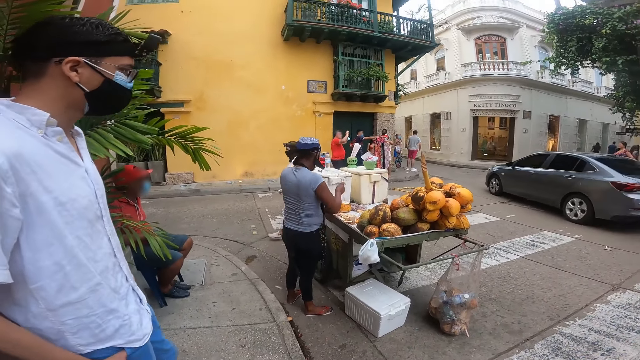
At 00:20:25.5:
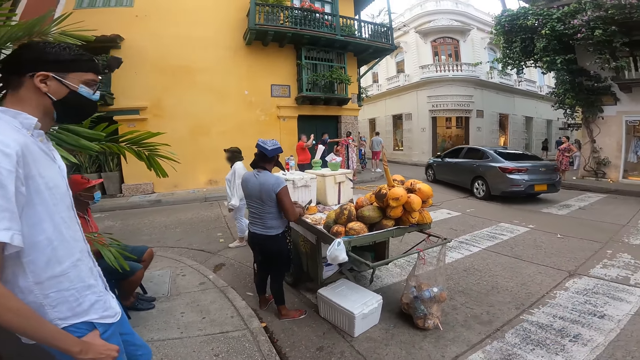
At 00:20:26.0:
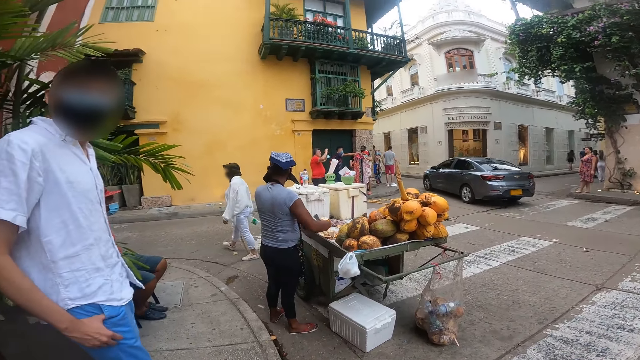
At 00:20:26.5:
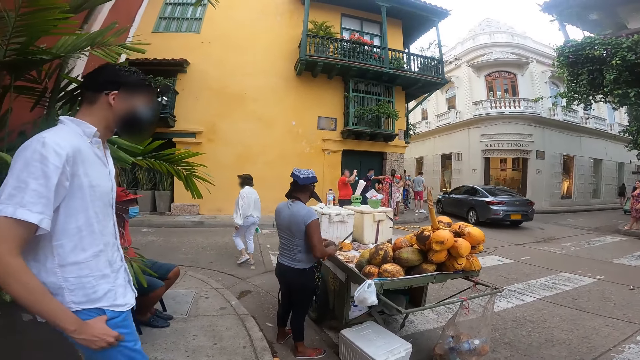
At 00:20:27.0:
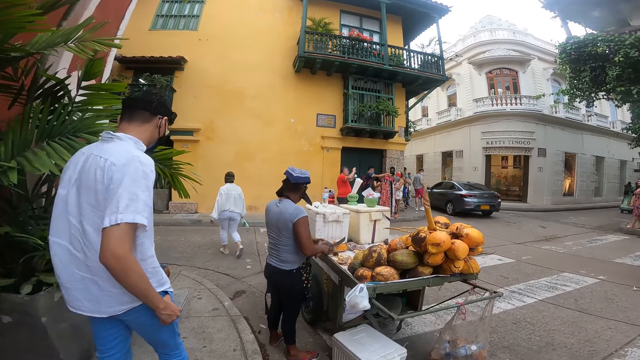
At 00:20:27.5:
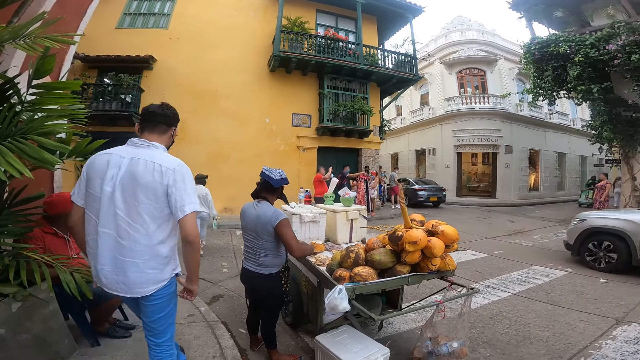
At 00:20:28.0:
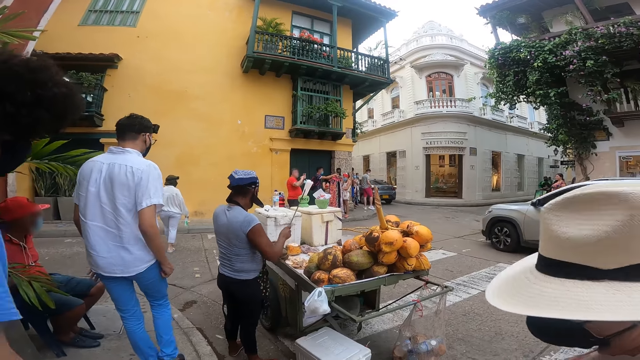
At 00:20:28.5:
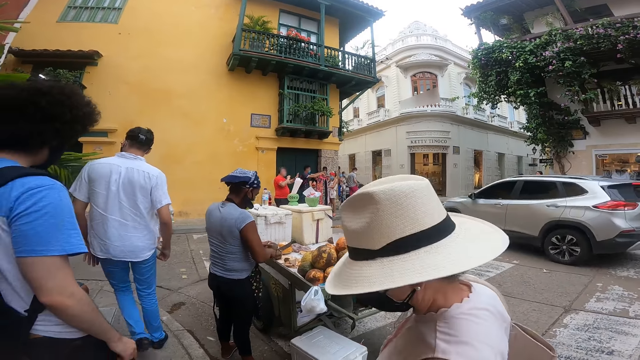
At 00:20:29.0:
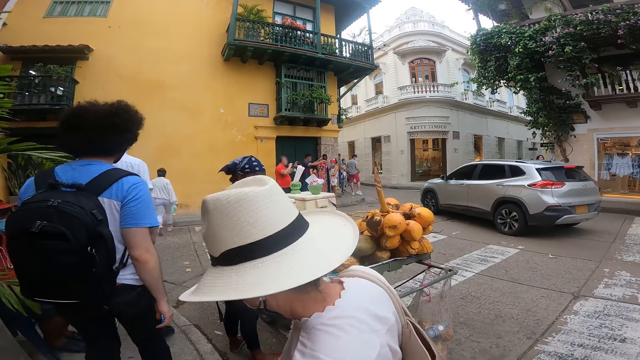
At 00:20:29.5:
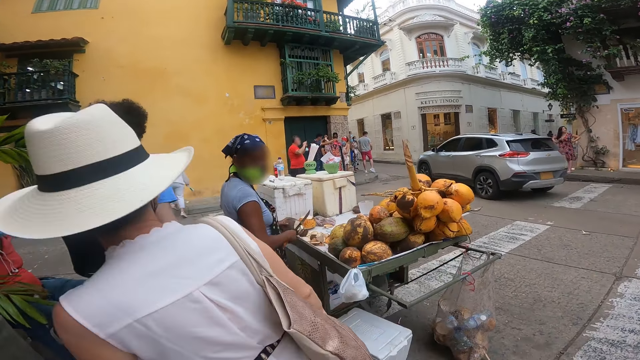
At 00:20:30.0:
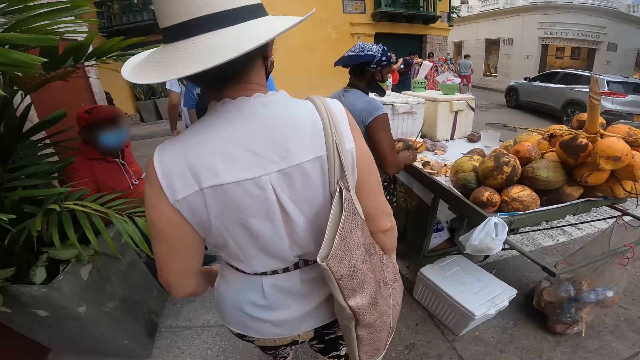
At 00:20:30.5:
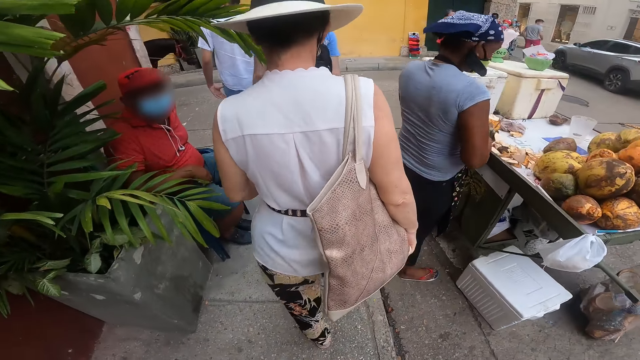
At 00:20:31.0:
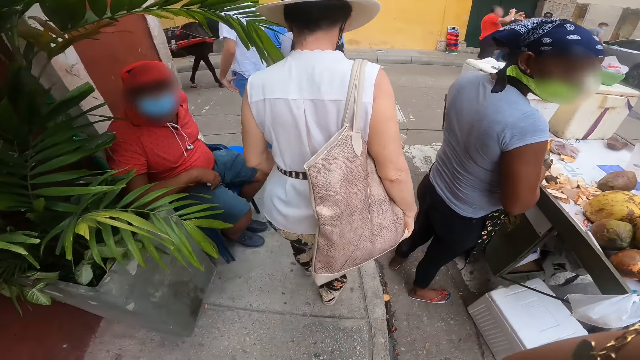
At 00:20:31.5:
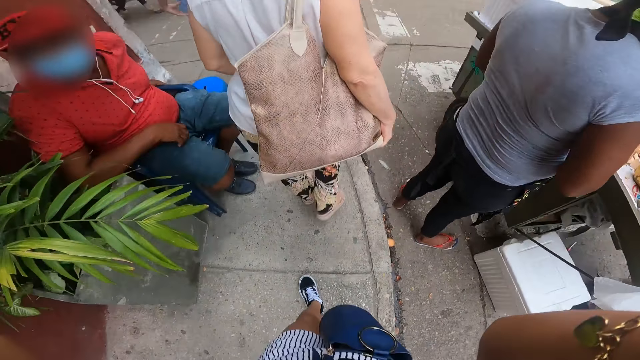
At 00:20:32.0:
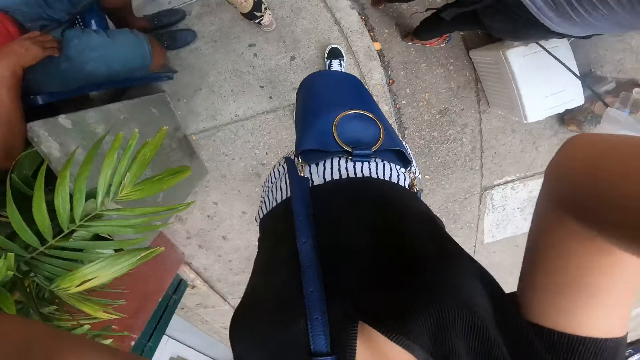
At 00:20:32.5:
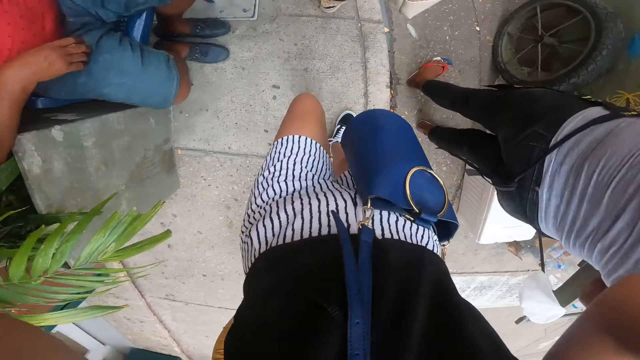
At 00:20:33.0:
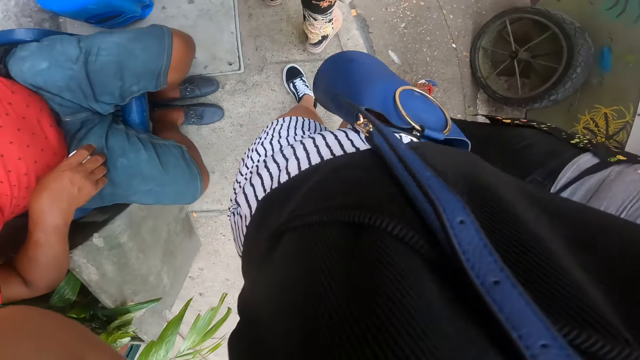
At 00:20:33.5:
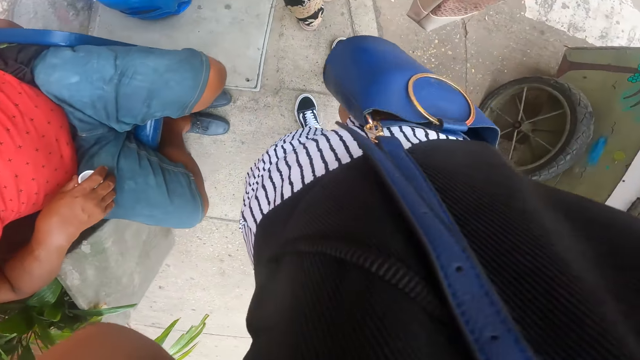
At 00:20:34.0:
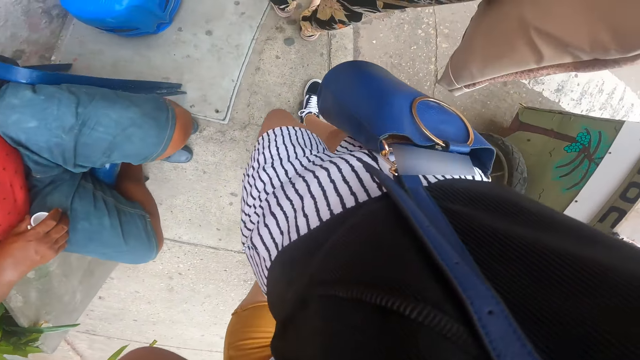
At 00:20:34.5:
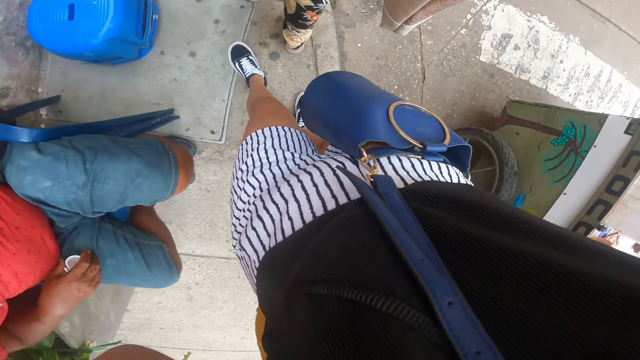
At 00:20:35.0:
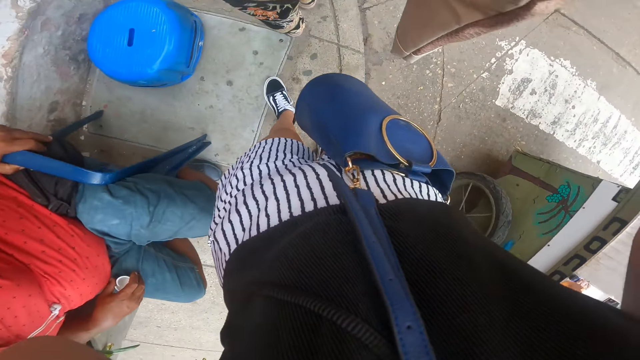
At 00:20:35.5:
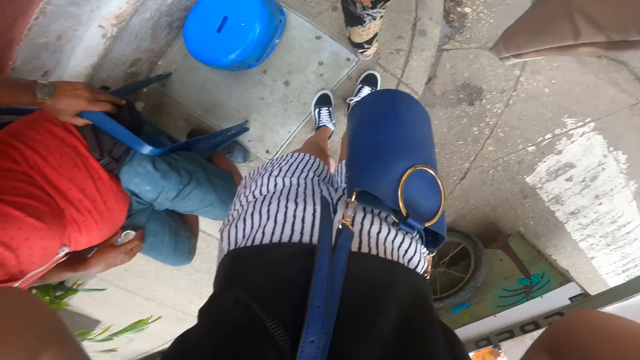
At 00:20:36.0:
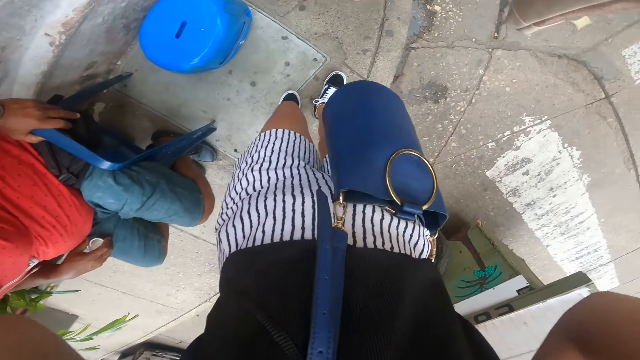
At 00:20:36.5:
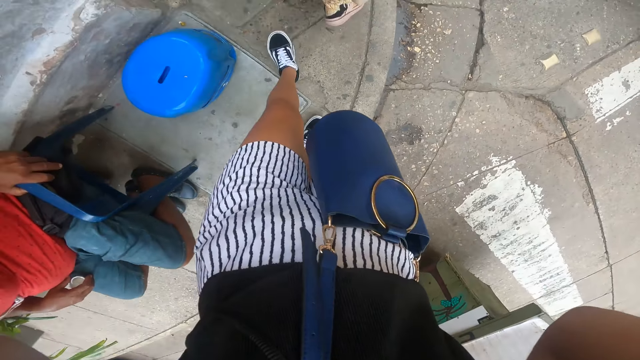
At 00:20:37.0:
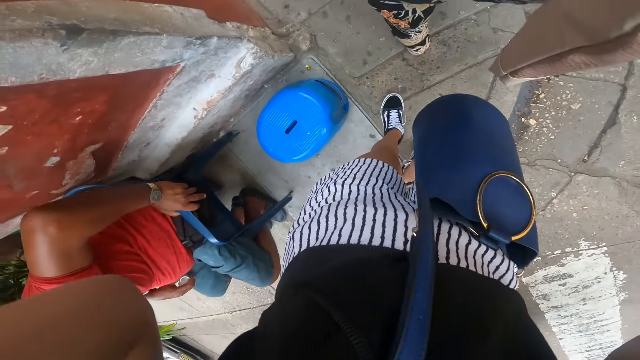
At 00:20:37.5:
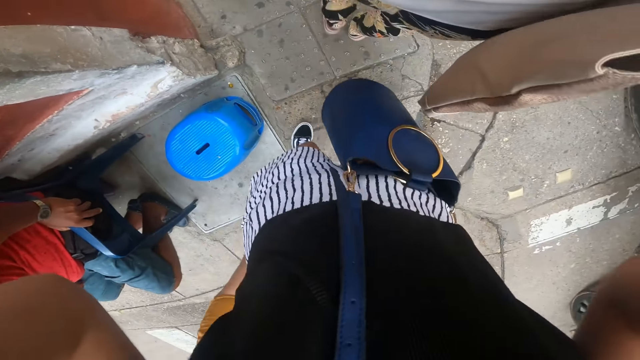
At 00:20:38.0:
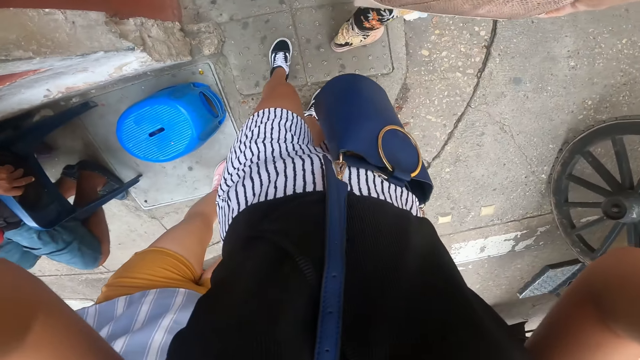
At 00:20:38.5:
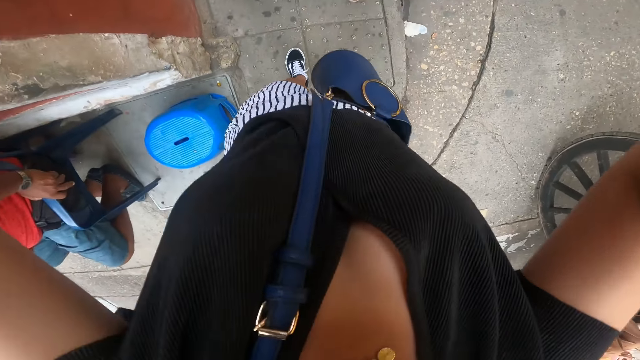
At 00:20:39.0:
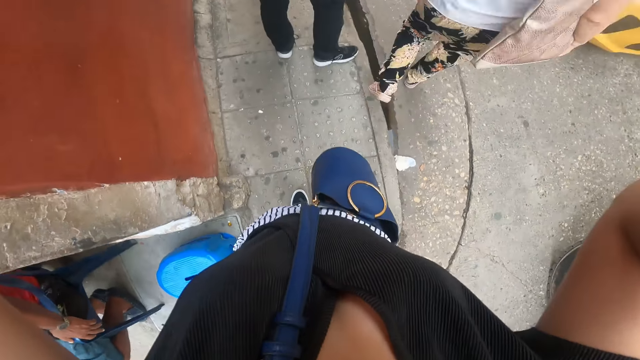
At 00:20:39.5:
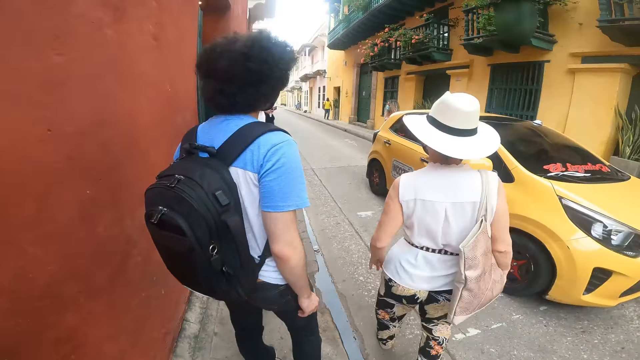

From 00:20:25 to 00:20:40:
The camera wearer adjusts a camera. A car drives past the camera wearer. A man walks around a sidewalk. The camera wearer adjusts the camera on her head with her hands. She walks on the sidewalk. She walks on the sidewalk again.

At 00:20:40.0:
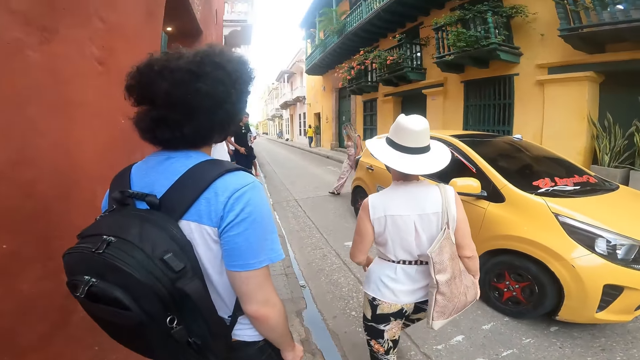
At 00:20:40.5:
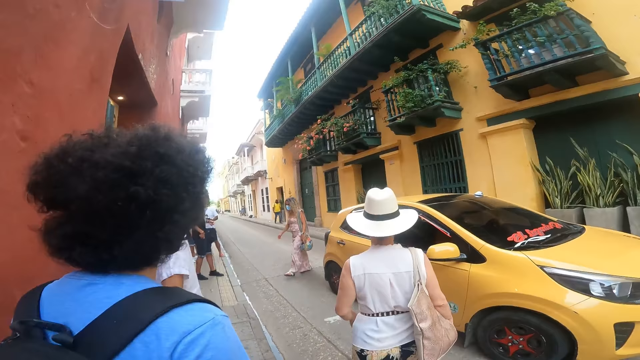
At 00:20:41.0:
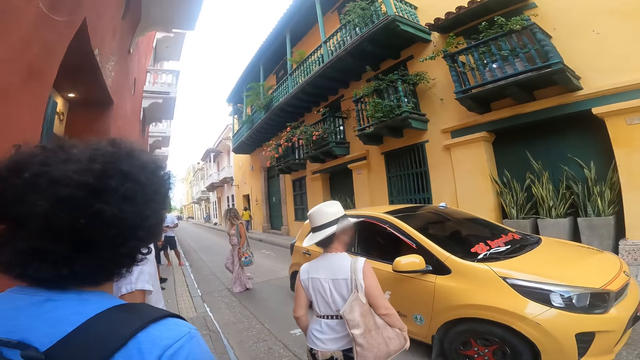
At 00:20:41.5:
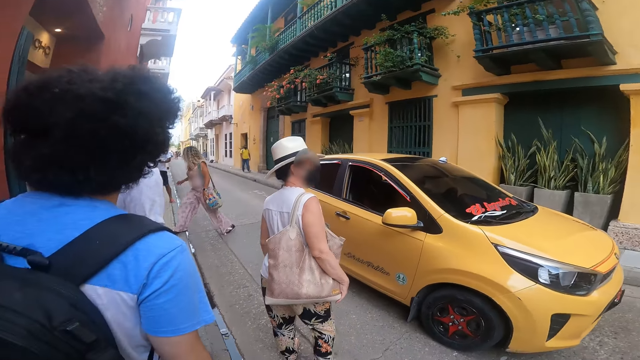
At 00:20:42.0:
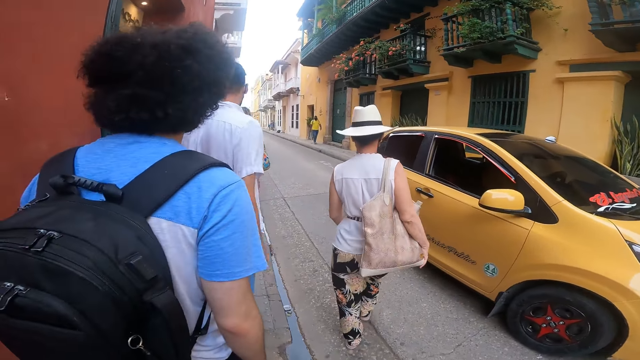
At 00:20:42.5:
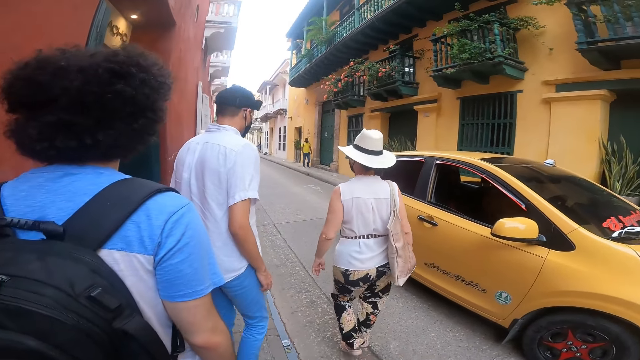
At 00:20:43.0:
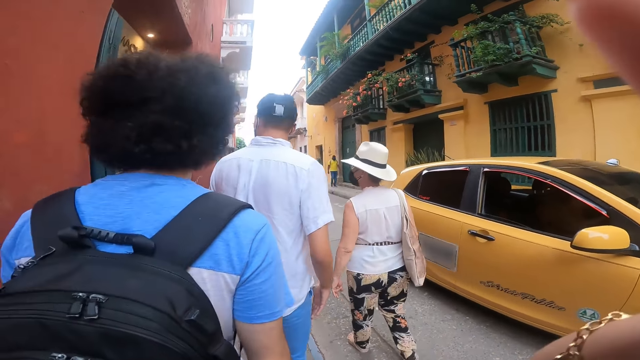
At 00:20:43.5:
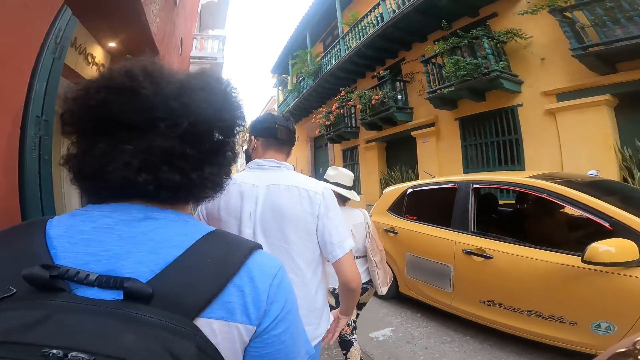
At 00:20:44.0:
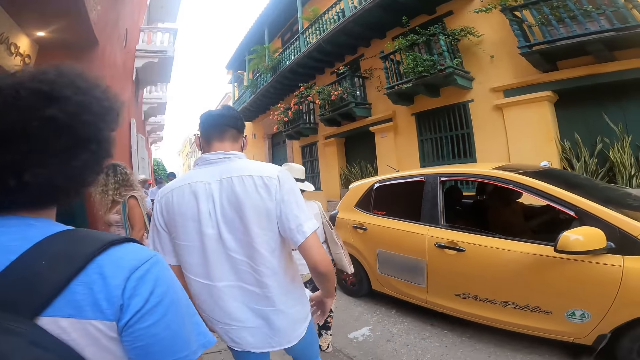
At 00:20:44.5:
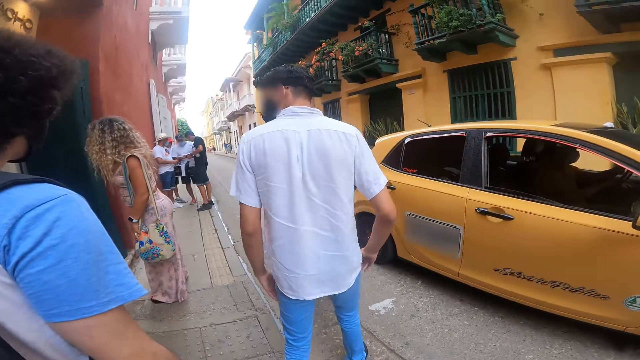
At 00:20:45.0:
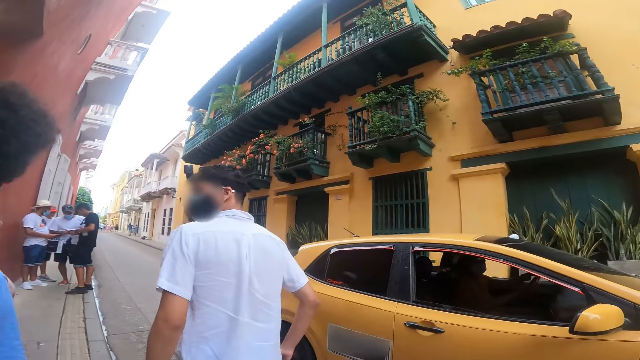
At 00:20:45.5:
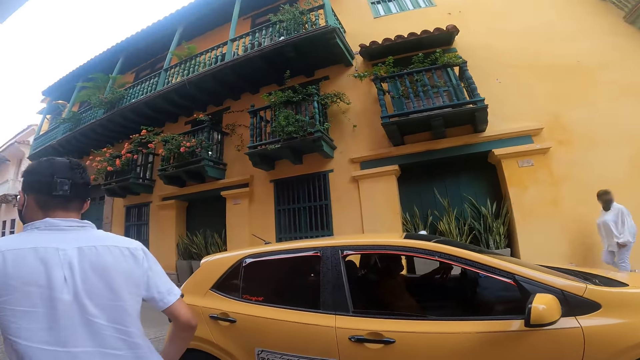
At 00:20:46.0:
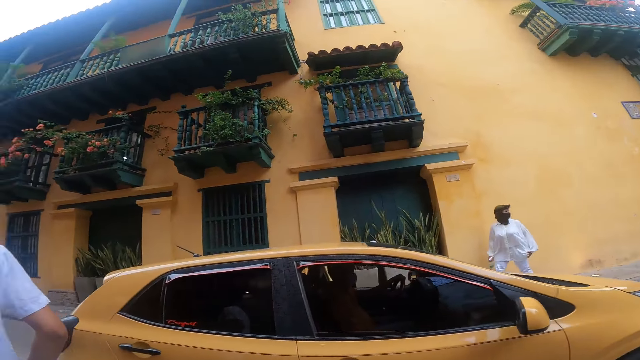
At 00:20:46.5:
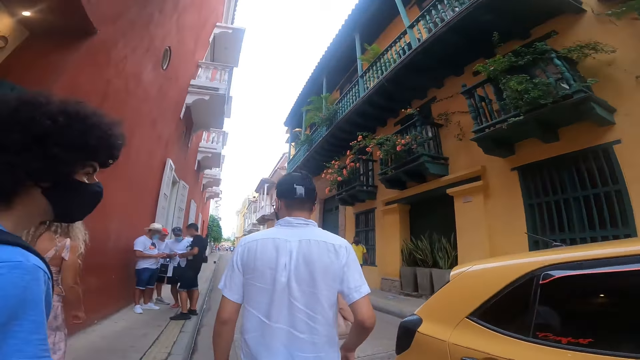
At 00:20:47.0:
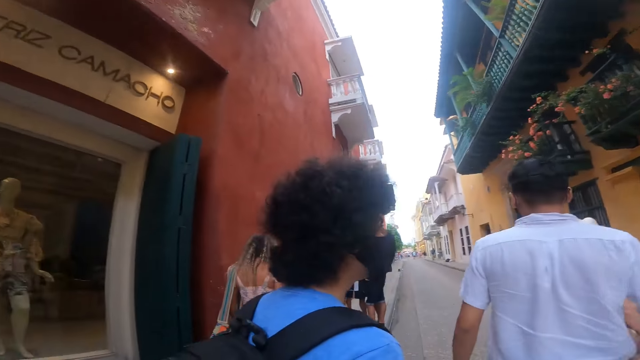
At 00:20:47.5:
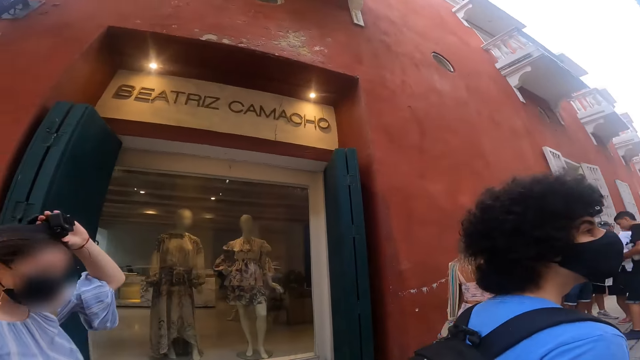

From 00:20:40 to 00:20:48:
The camera wearer looks around a sidewalk. They adjust a camera.
